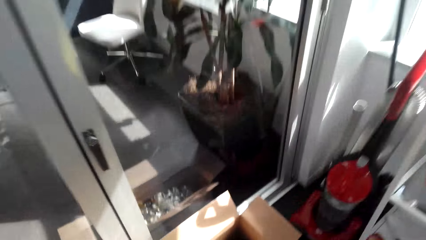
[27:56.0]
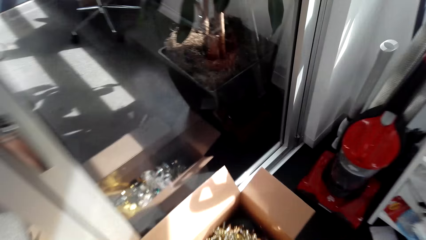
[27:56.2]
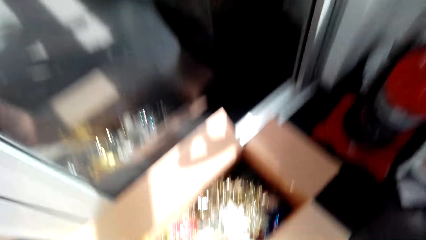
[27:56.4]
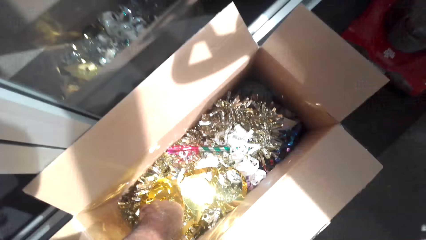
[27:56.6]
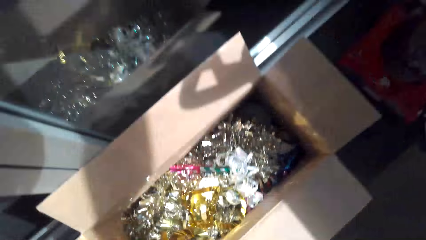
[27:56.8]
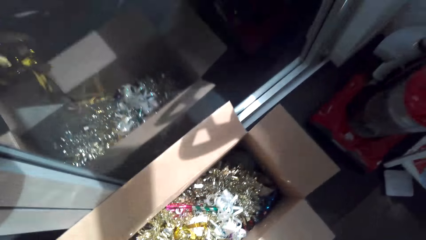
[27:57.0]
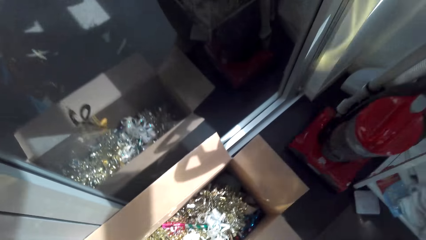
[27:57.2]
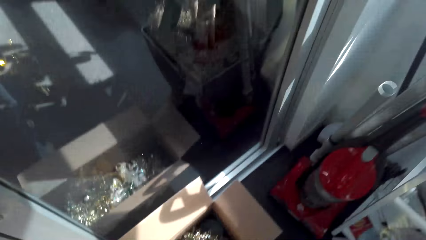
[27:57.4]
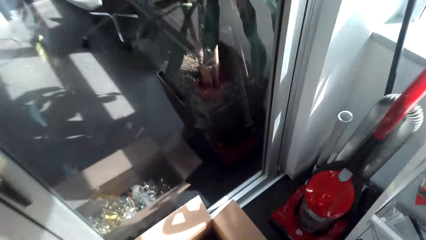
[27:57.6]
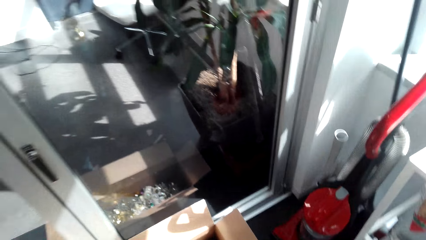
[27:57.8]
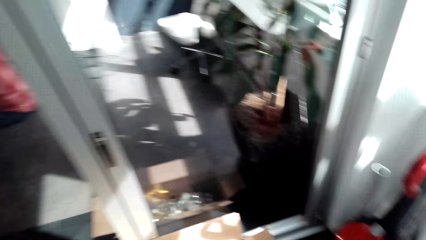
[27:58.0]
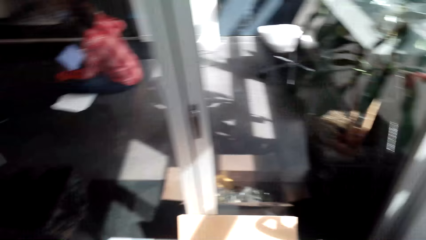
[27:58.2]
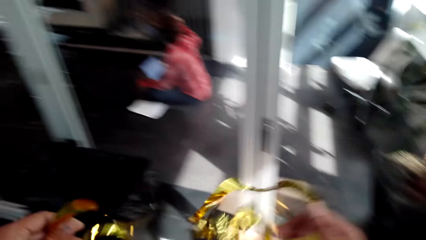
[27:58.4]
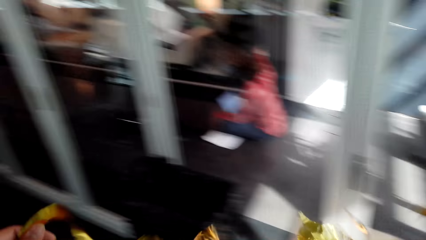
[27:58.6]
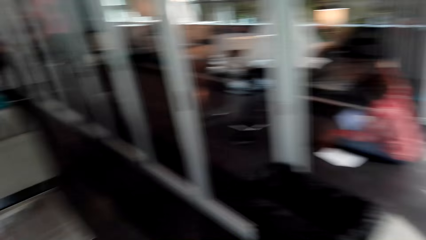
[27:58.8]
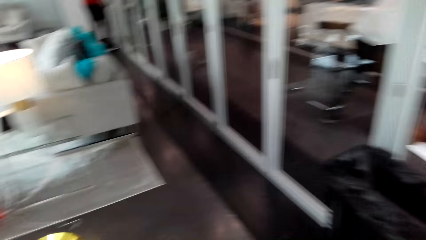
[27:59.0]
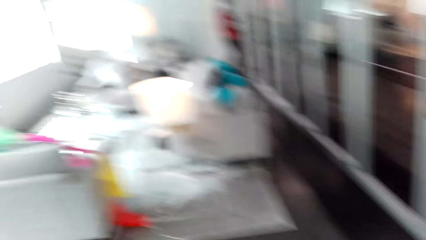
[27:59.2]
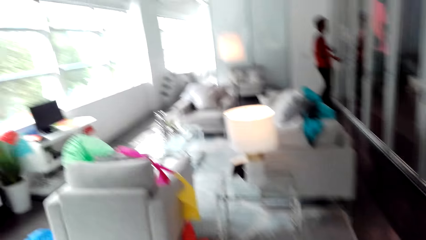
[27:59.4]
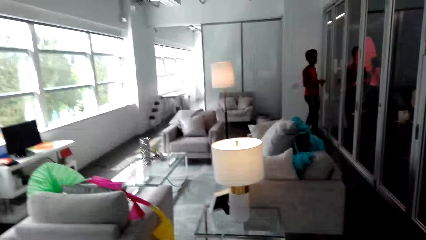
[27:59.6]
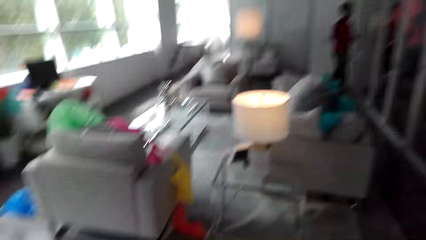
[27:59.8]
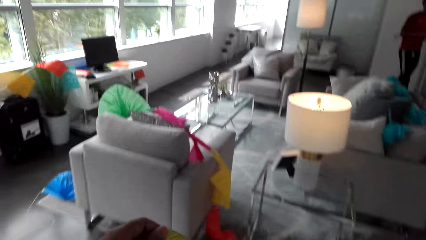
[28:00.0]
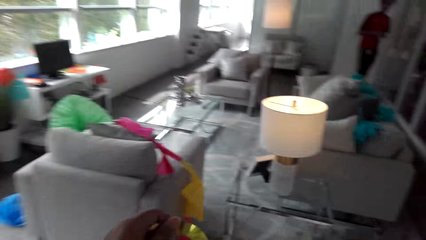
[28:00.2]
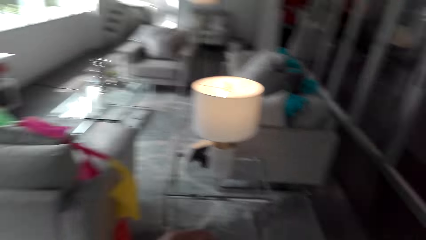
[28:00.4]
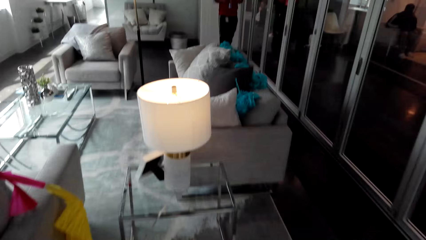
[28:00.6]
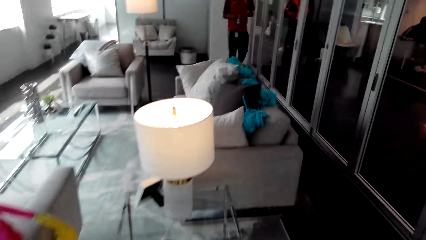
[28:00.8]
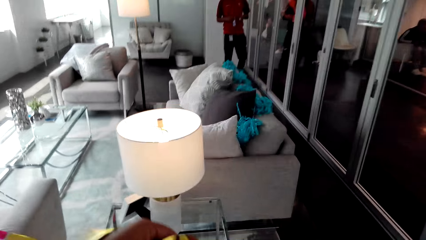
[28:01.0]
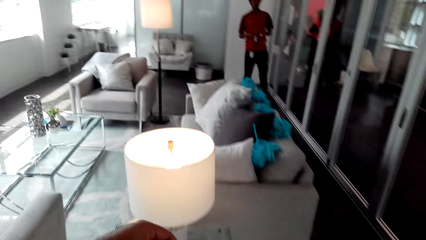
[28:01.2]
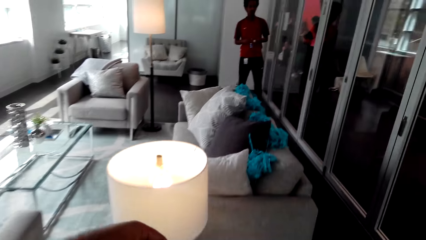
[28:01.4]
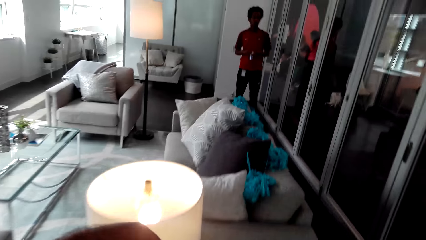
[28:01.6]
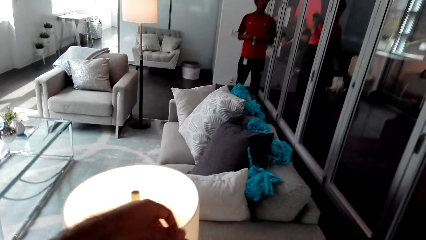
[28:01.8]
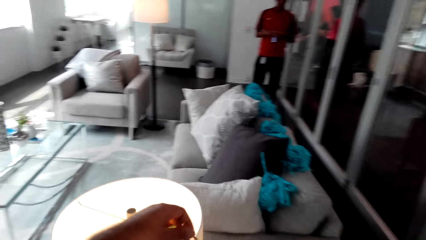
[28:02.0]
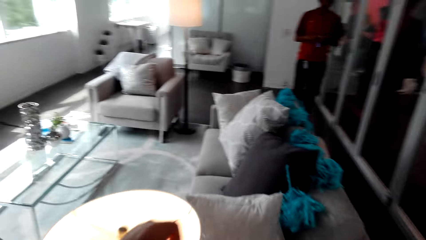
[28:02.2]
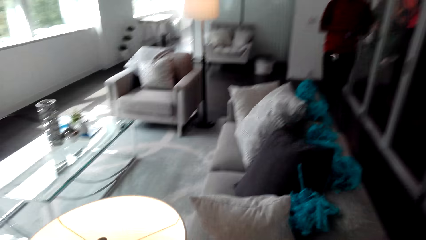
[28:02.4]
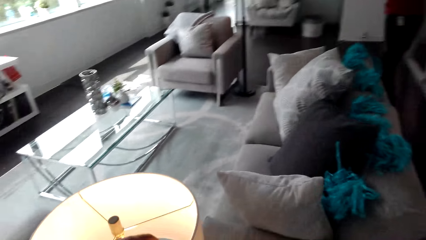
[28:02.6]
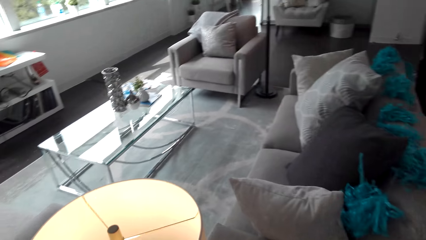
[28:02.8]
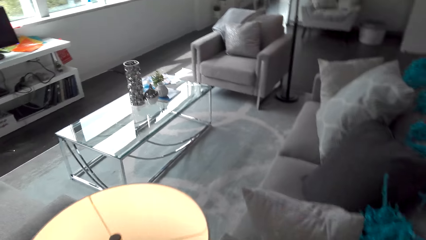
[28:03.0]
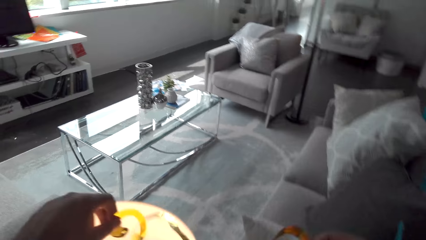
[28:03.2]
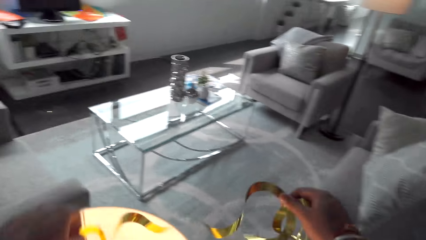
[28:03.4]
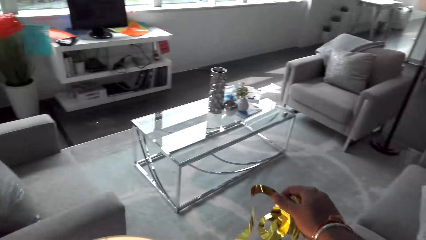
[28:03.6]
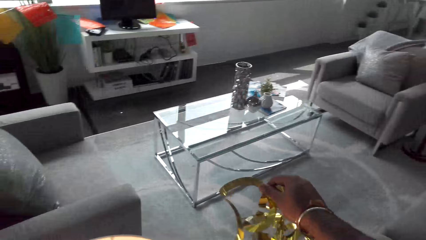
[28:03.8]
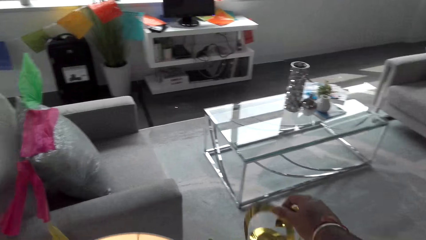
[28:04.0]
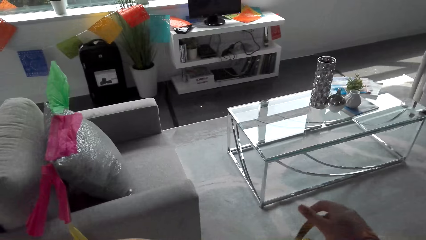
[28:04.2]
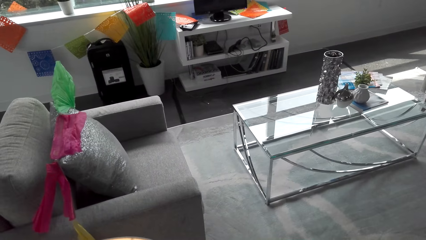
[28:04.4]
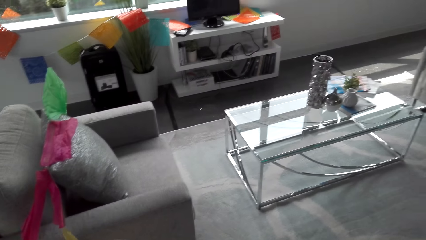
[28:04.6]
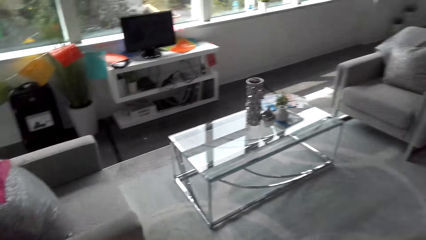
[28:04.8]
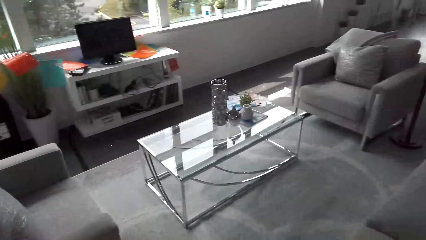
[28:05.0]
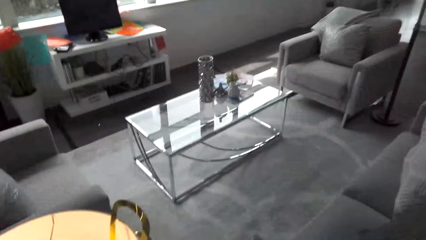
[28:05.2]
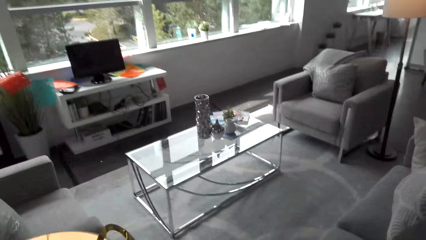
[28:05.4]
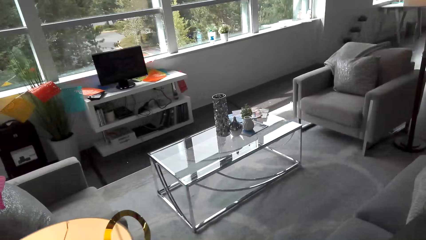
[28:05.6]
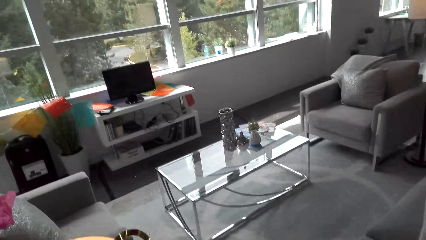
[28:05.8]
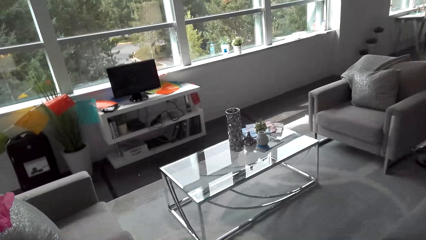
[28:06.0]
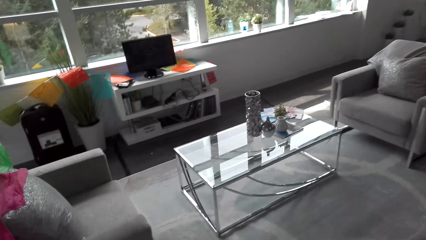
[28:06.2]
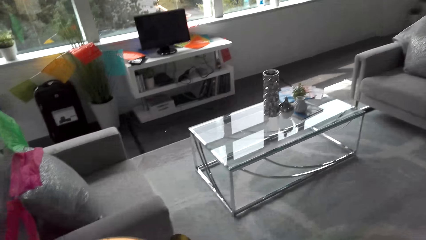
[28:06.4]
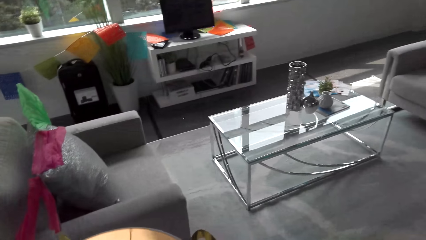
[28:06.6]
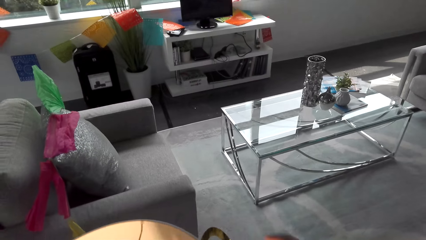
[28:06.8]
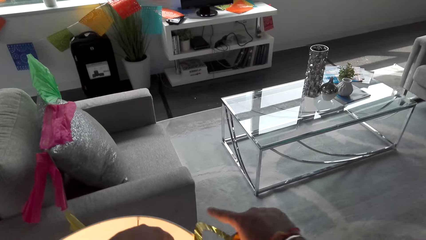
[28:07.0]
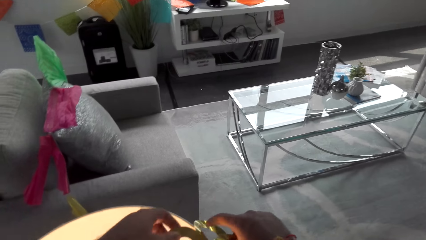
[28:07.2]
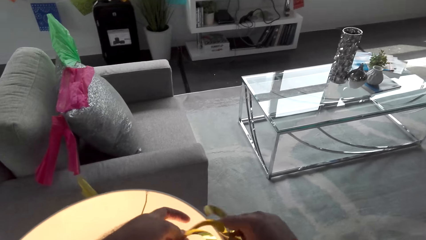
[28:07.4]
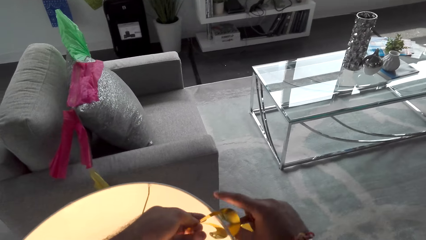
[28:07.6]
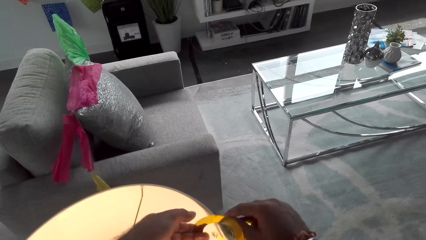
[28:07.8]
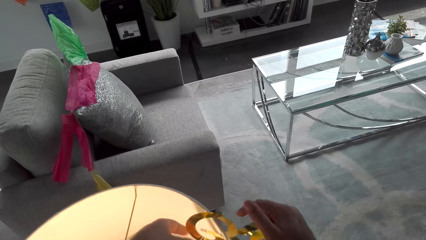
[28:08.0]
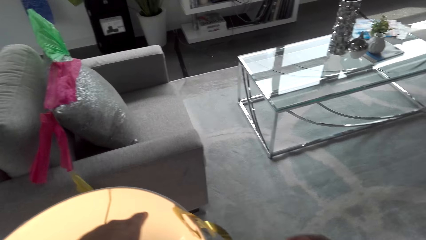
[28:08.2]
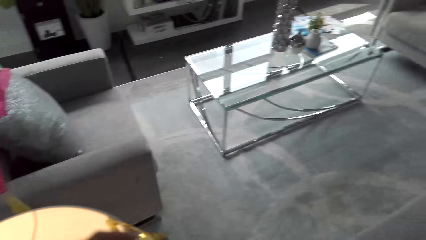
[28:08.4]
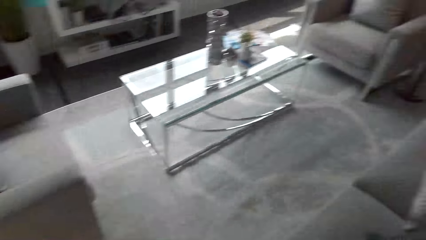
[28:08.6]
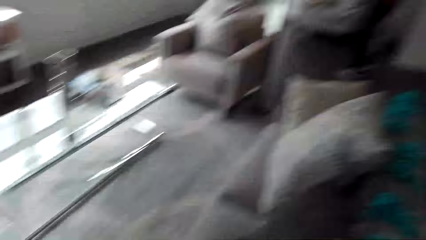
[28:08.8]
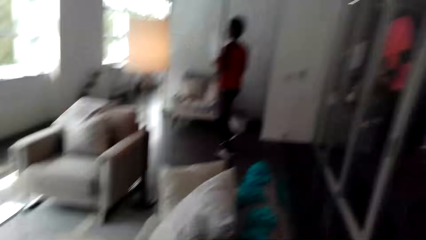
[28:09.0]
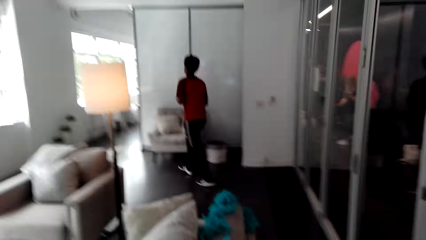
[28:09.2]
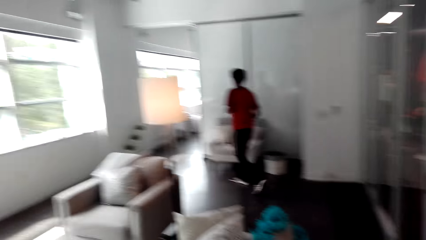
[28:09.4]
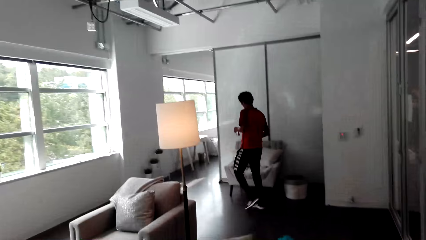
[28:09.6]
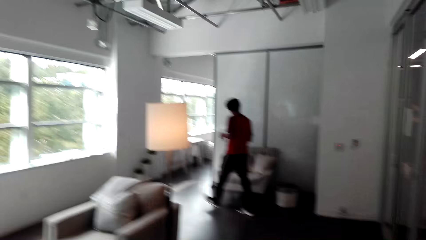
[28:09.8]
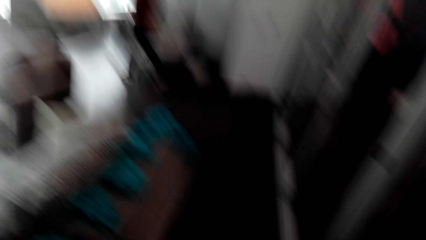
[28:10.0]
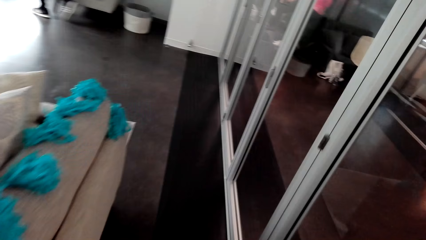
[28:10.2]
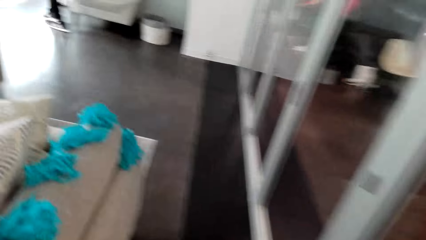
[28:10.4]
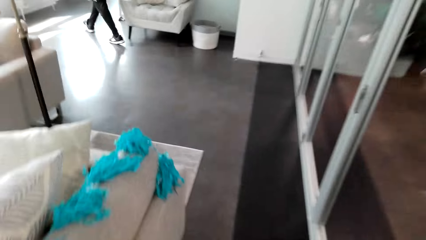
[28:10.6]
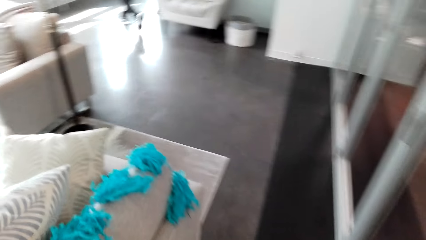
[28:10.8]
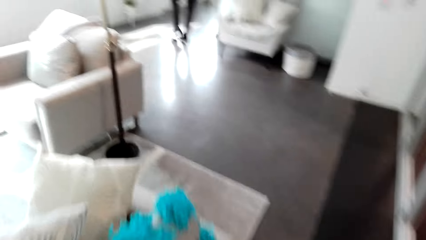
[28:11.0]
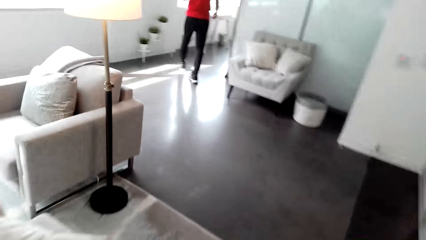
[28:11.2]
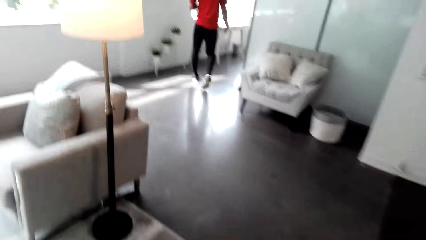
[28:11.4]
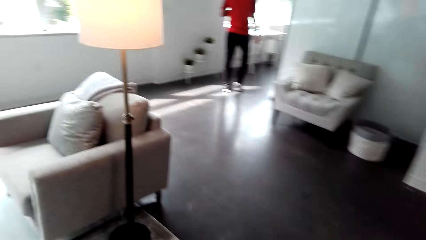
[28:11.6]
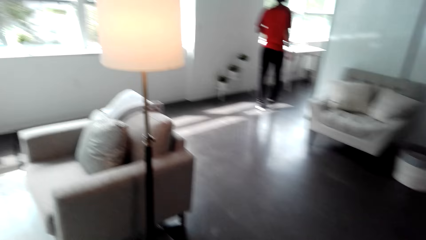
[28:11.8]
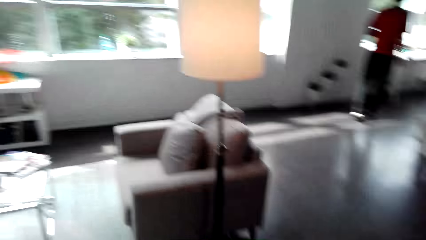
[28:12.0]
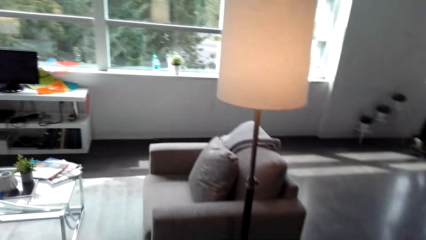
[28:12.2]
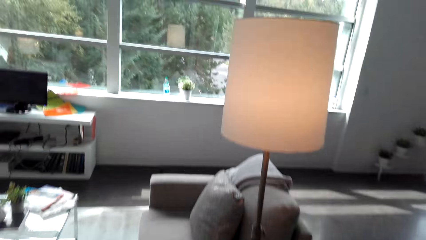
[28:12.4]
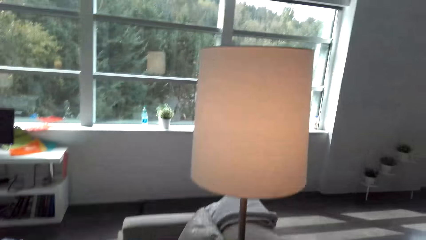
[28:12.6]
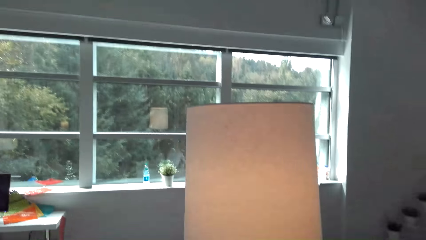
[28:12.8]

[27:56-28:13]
The camera wearer takes flowers from a box. He stretches the flowers on his way to a seat in the room. He hangs the flowers on a lamp stand besides the seat. A man walks towards the room window. The camera wearer walks to another lamp stand.
